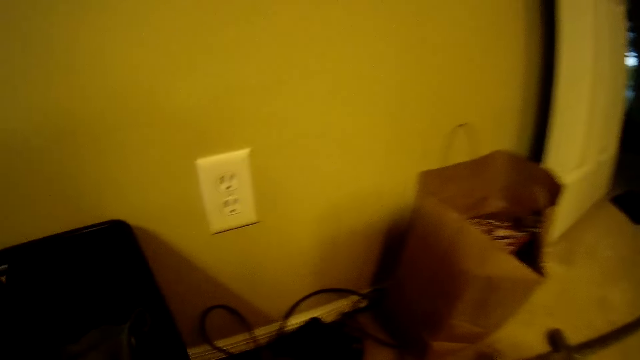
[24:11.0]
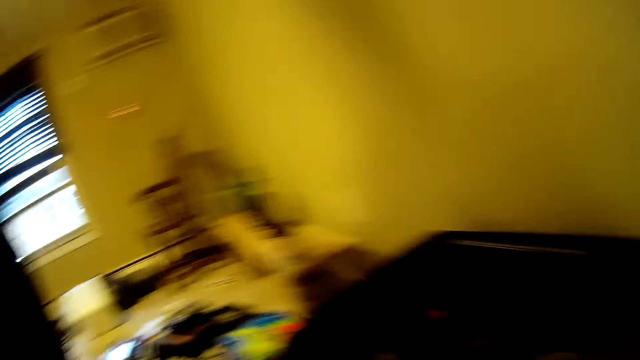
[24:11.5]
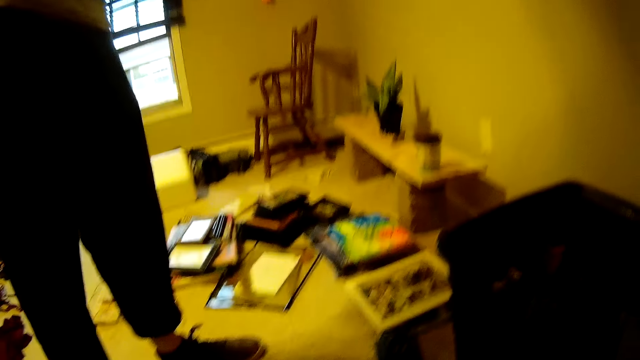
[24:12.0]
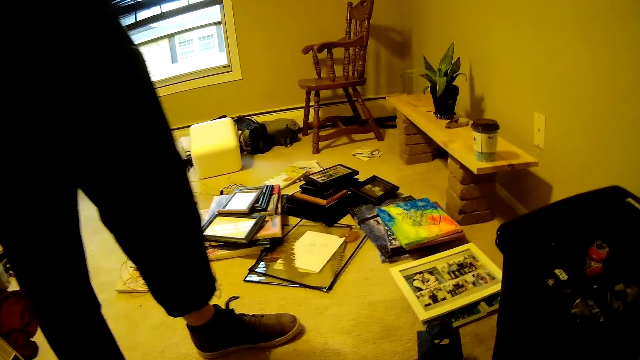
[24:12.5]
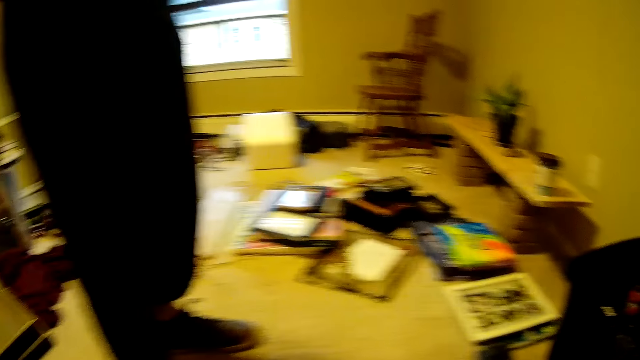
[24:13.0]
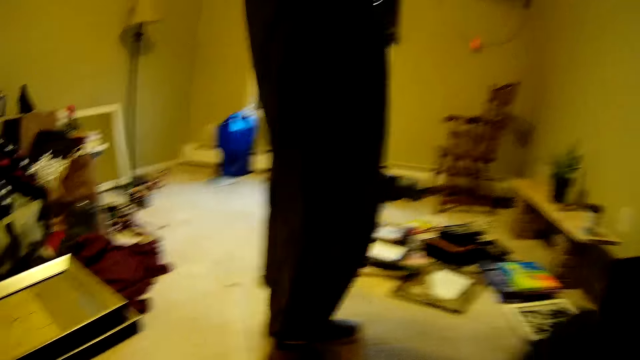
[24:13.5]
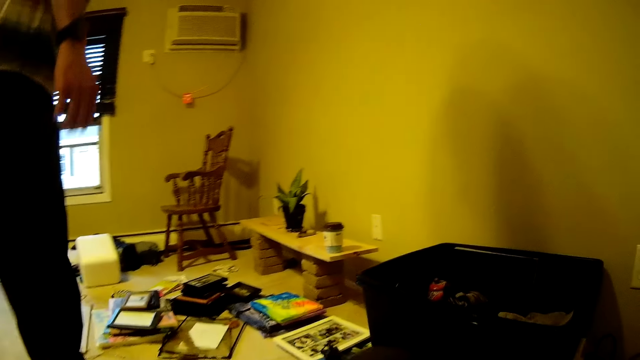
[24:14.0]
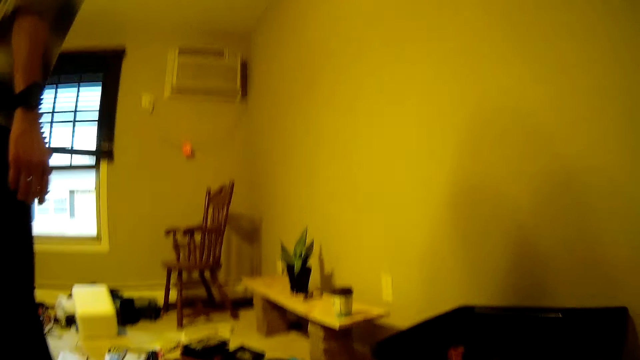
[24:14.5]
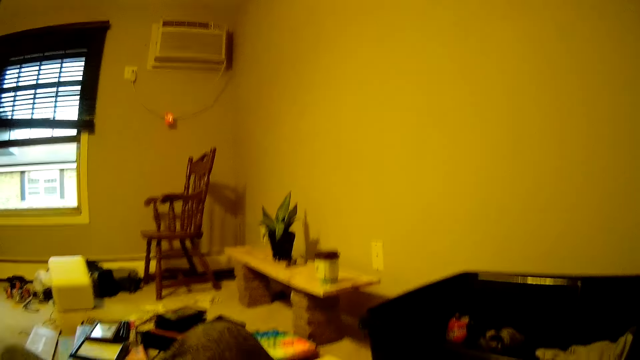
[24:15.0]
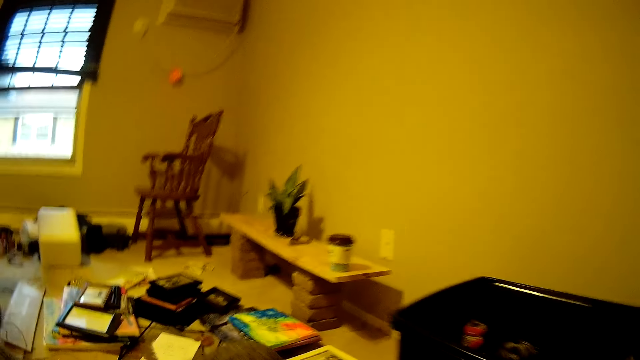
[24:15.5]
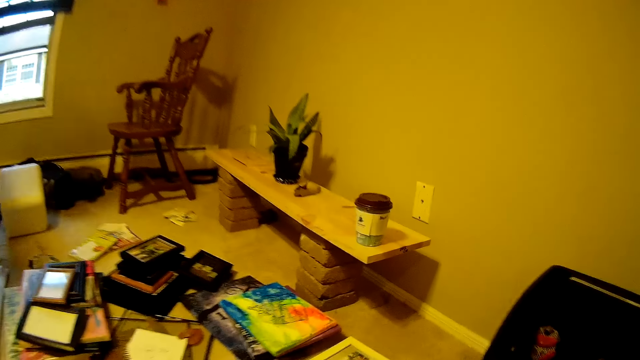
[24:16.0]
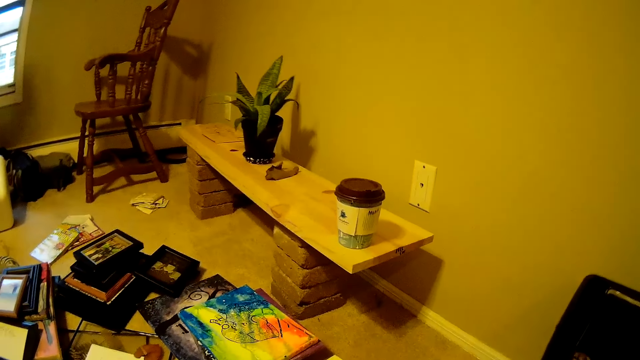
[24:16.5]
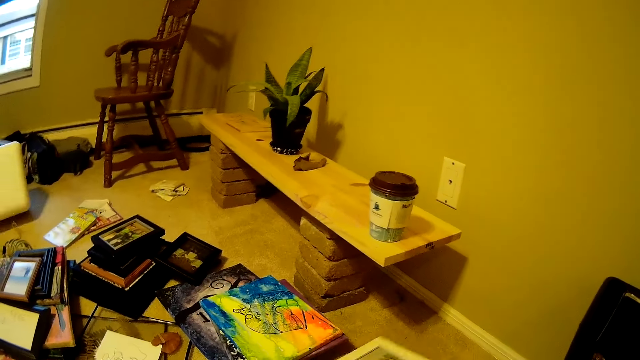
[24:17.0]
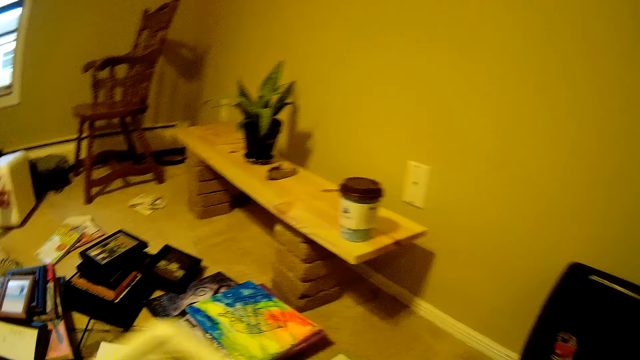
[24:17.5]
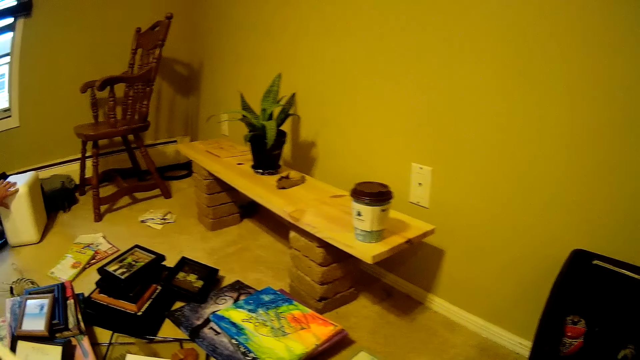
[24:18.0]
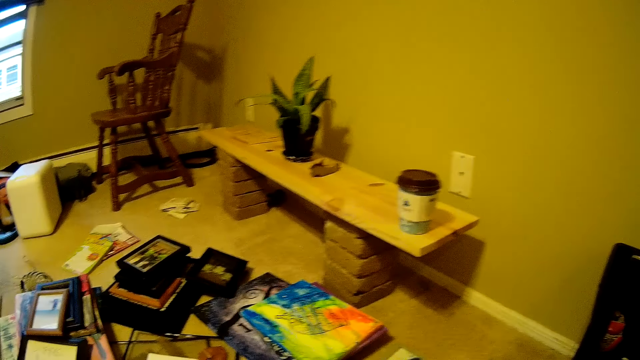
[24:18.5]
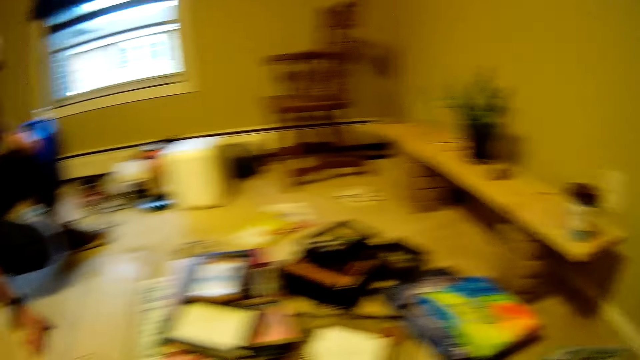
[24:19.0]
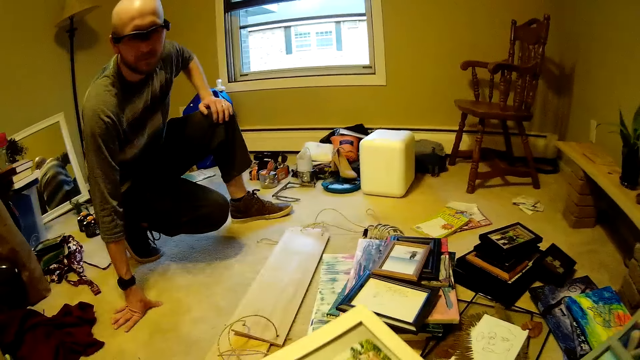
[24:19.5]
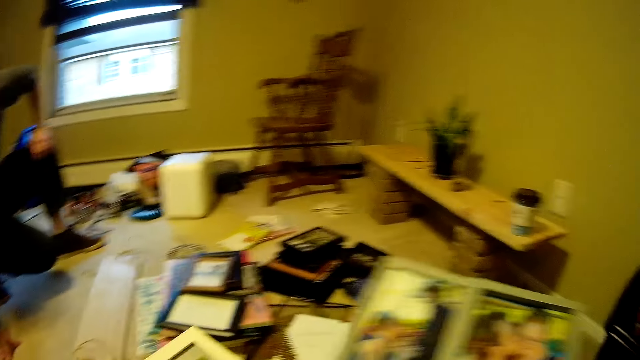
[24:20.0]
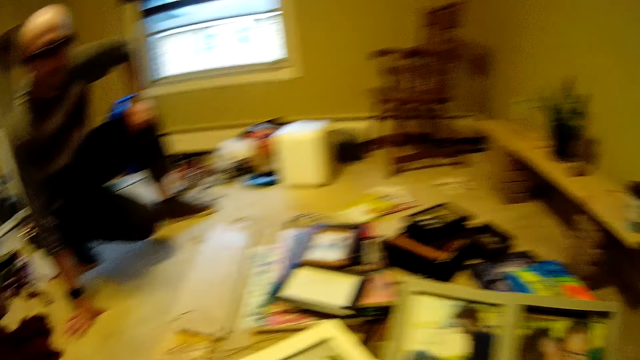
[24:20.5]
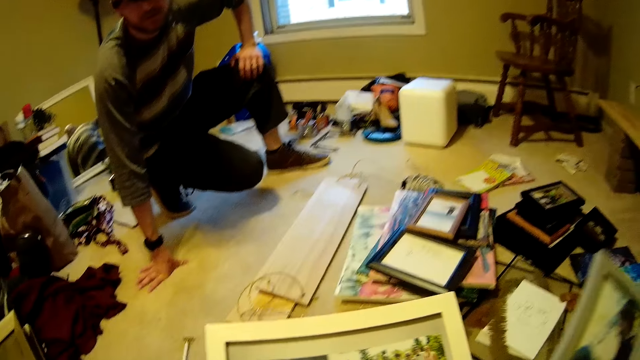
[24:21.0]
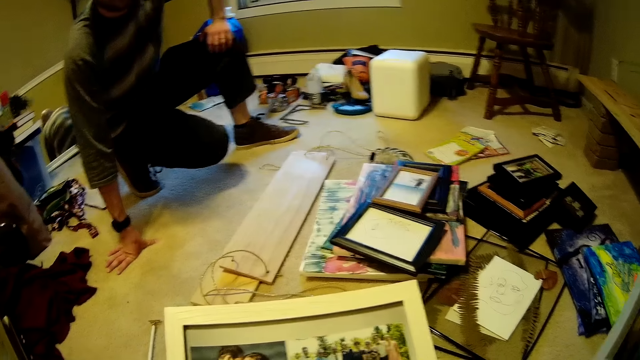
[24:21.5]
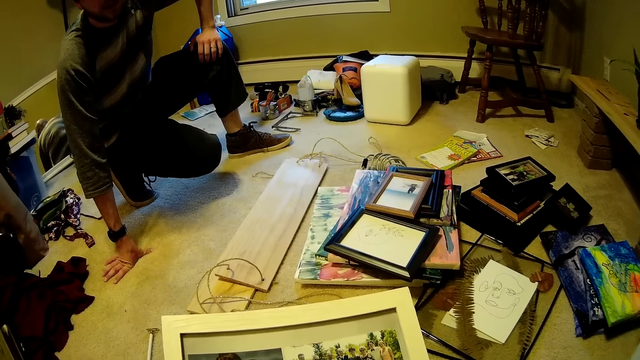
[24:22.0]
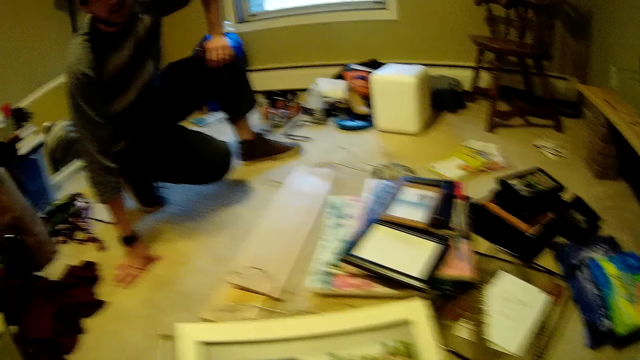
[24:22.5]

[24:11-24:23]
A person looks around. The person arranges items on the floor. The person looks at the camera wearer. The camera wearer holds a photo album with both hands. They arrange books.

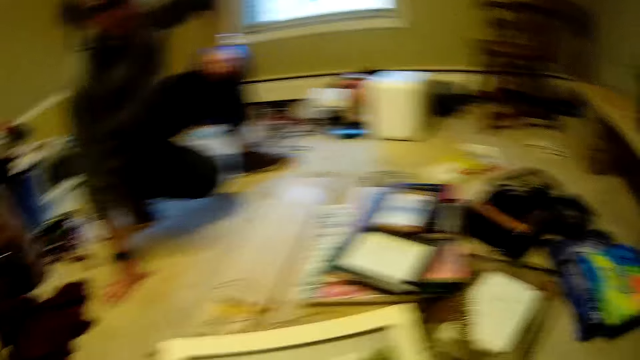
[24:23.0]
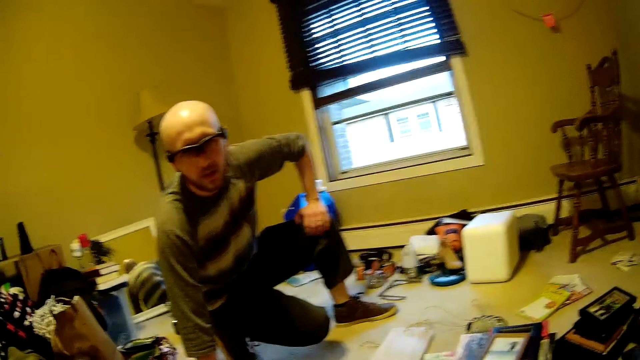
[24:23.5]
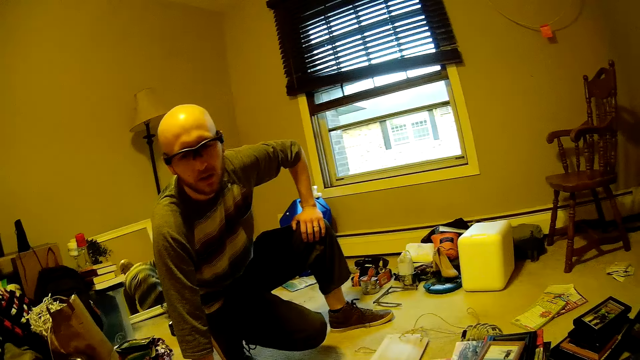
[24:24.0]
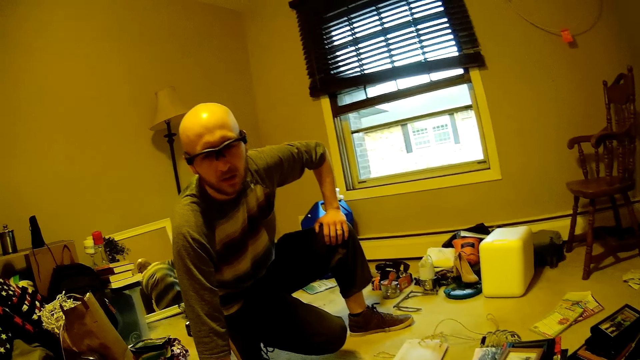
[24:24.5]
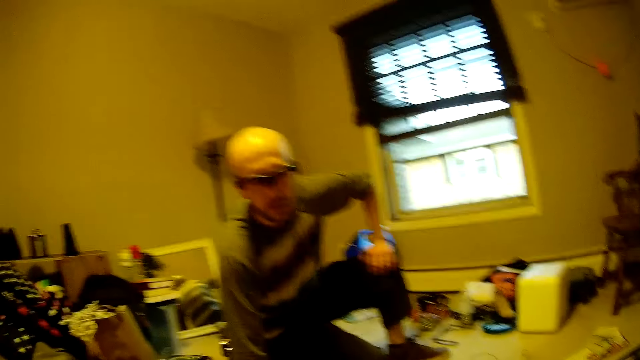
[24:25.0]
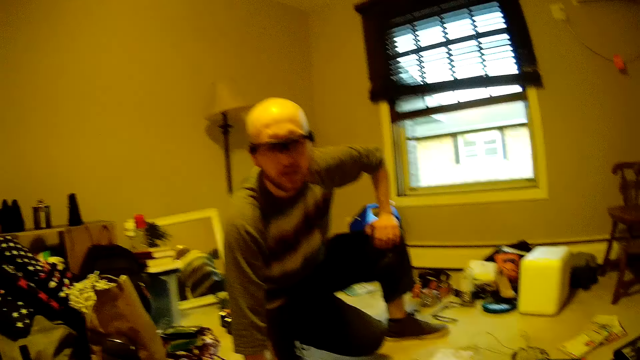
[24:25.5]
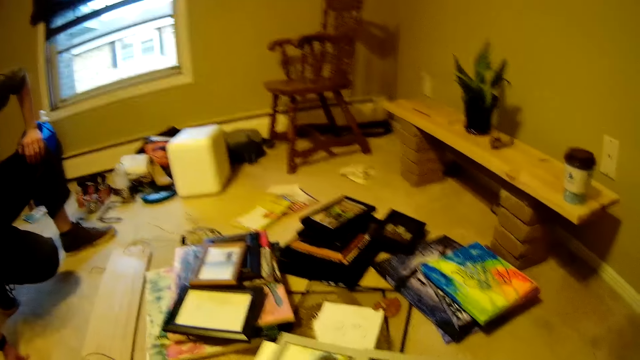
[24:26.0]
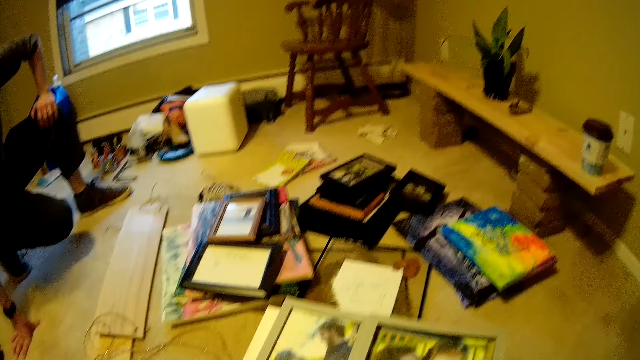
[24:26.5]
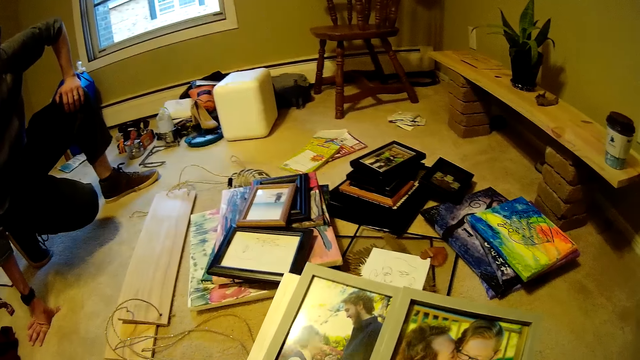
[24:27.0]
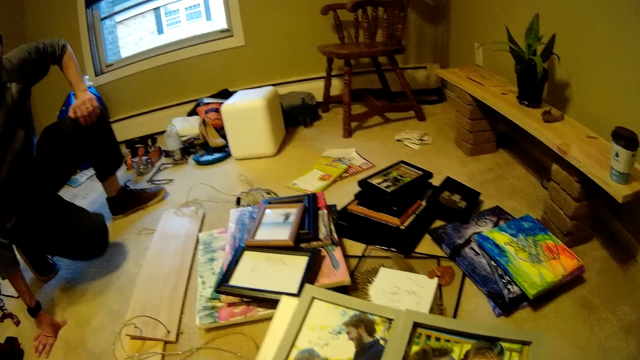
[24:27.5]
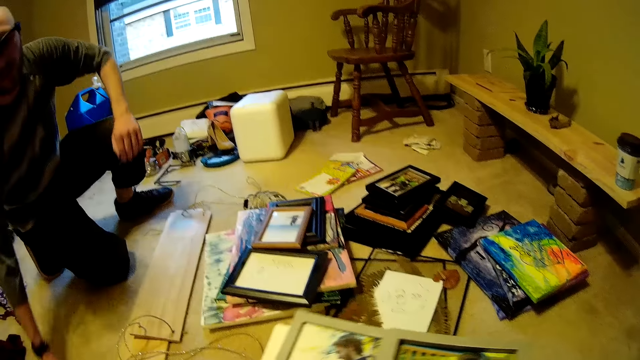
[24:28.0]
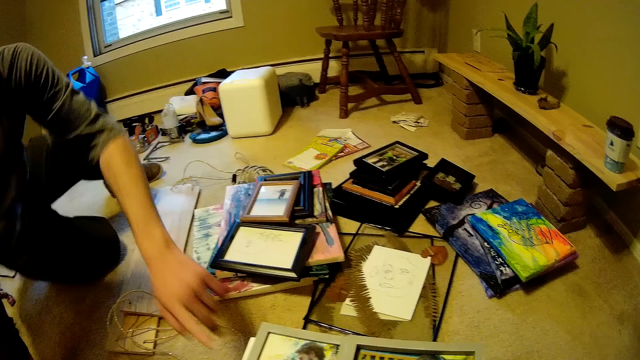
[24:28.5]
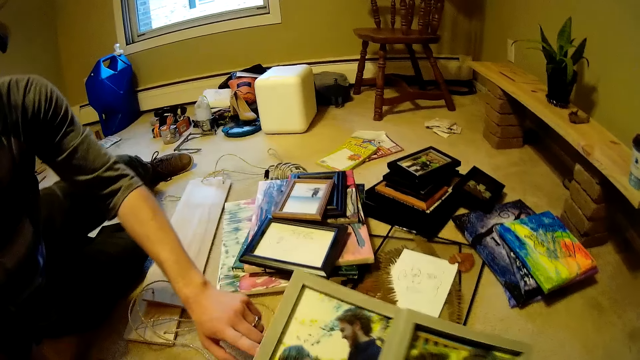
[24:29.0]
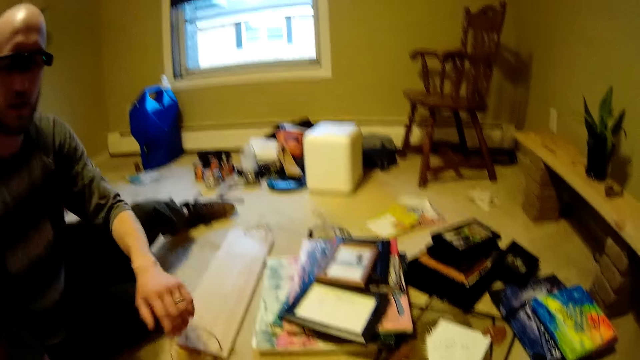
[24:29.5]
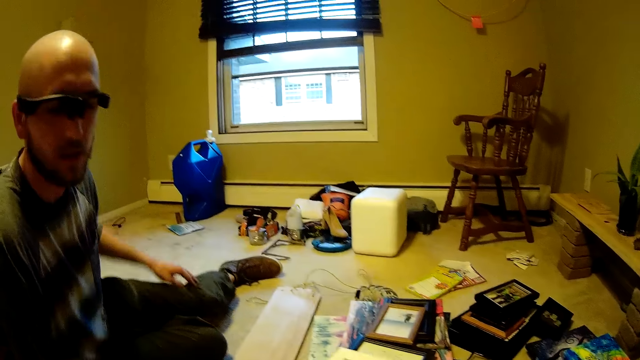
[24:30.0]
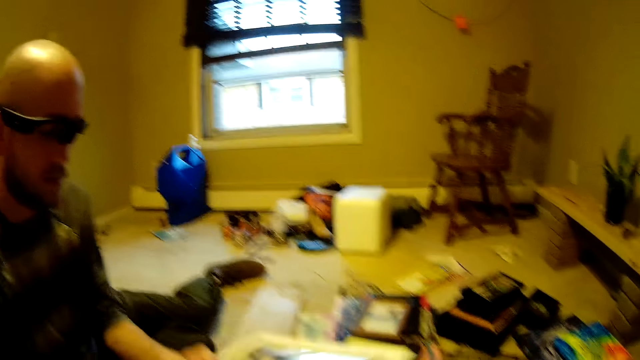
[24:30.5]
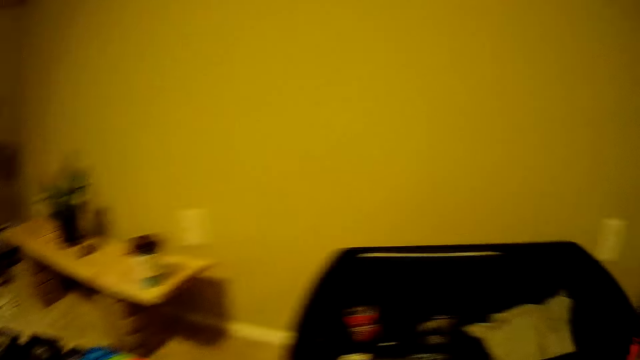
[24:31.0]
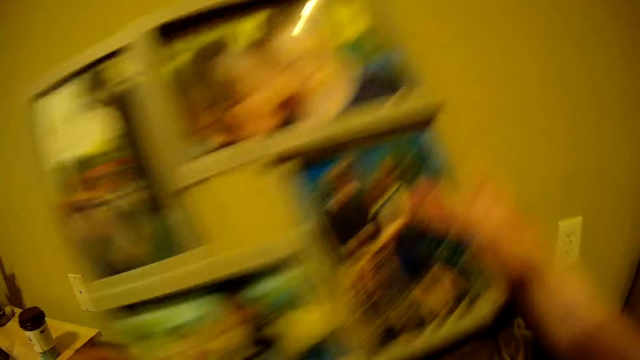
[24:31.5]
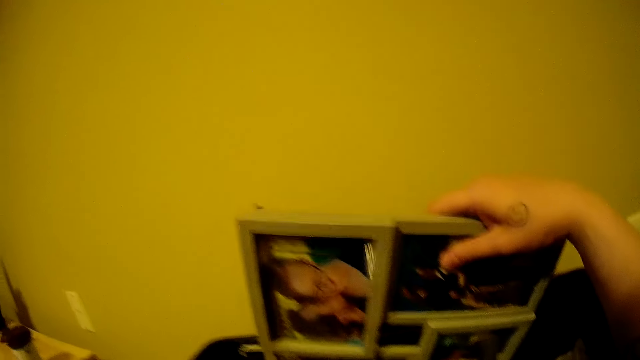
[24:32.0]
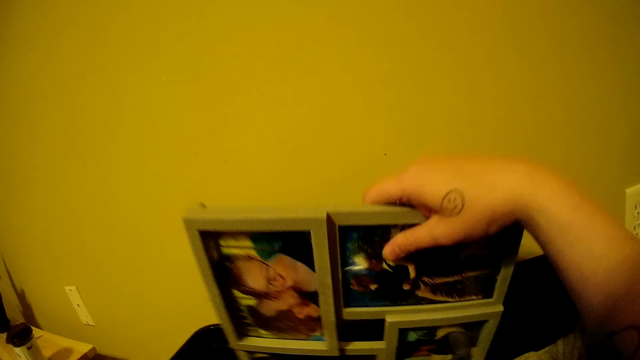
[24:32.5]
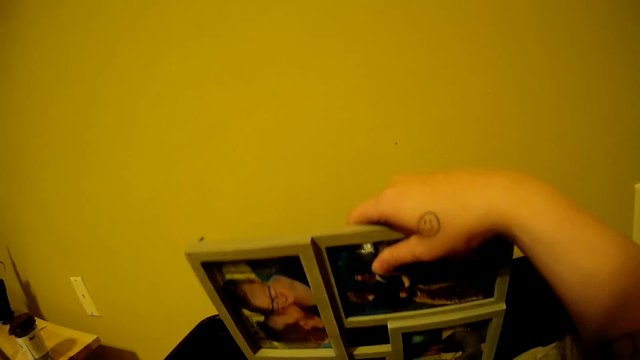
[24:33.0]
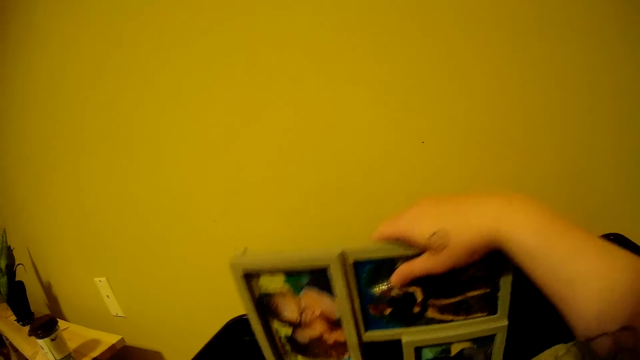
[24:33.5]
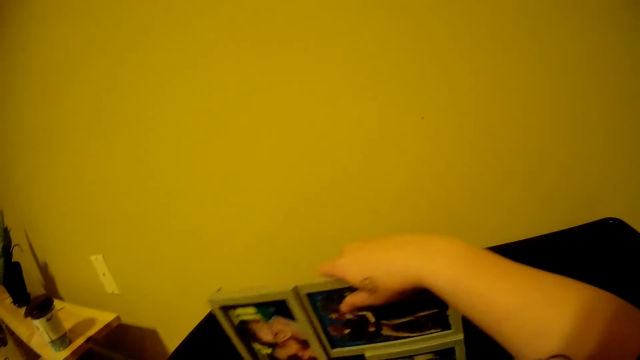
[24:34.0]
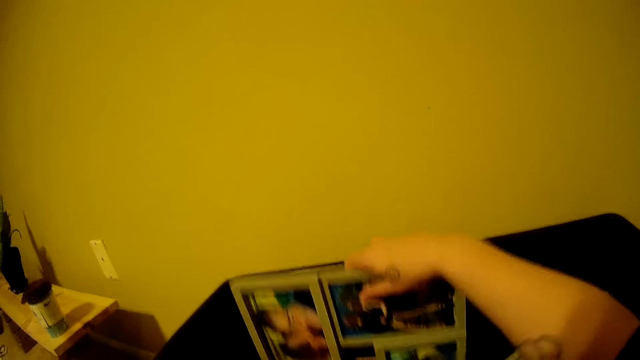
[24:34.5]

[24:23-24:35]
The camera wearer looks at a person. She looks at the photo frame. The person comes close to the camera wearer. The person points on the photo frame, sits on the floor, removes a hand from the photo frame and holds the photo frame. The camera wearer looks around. She puts the photo album inside a plastic bucket with her right hand.
